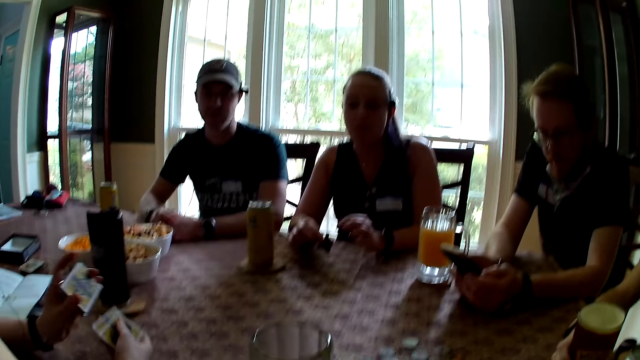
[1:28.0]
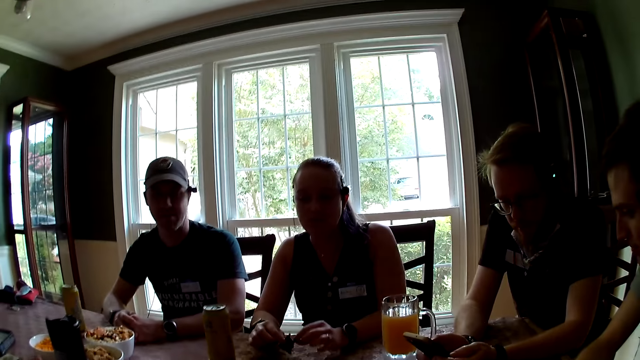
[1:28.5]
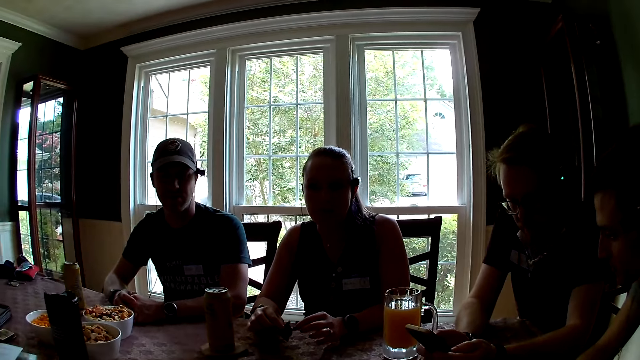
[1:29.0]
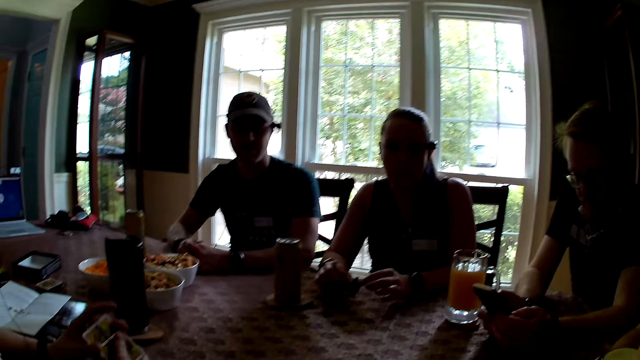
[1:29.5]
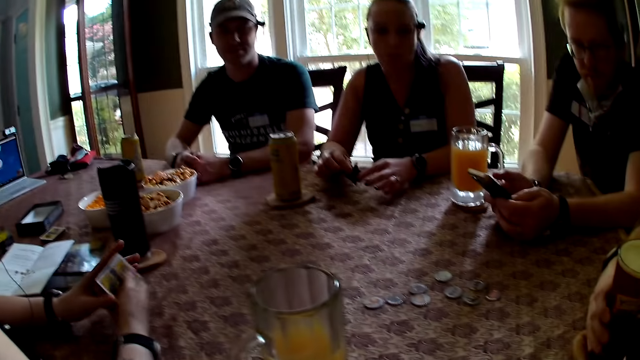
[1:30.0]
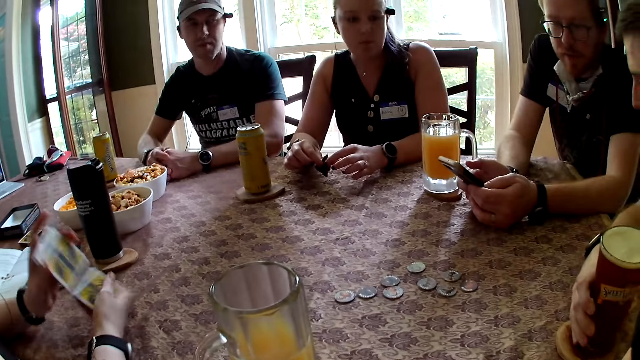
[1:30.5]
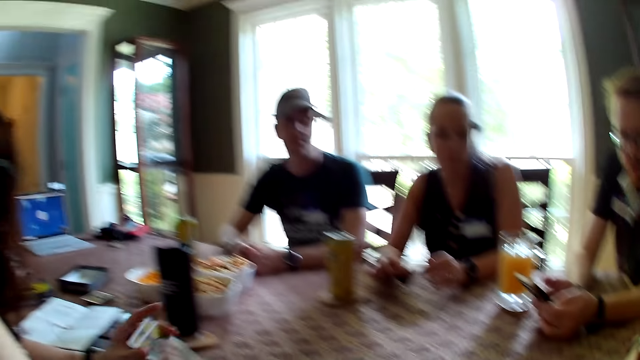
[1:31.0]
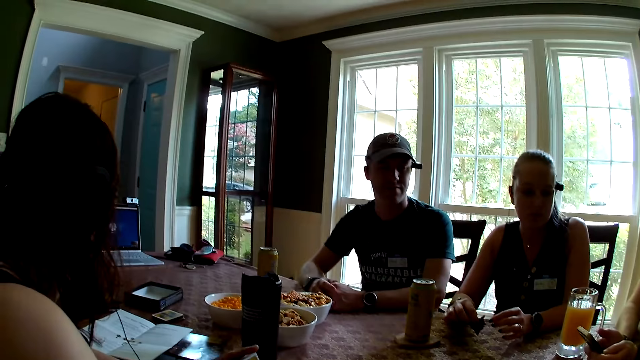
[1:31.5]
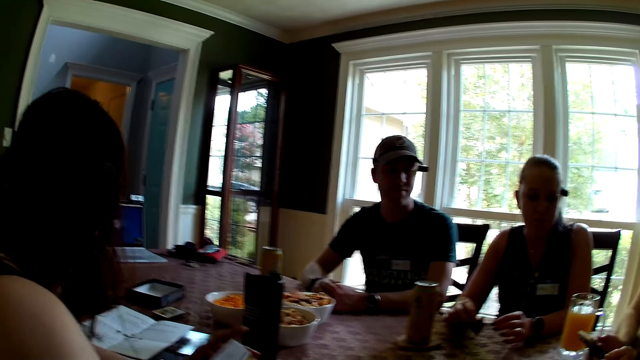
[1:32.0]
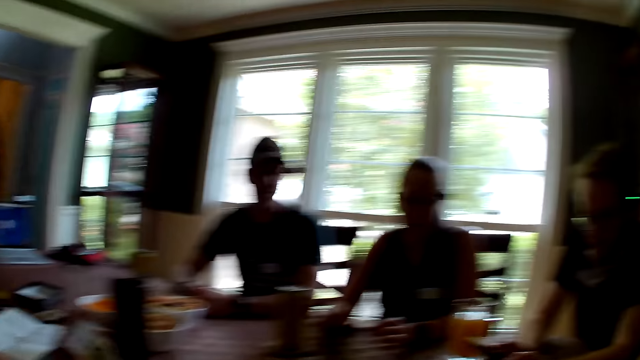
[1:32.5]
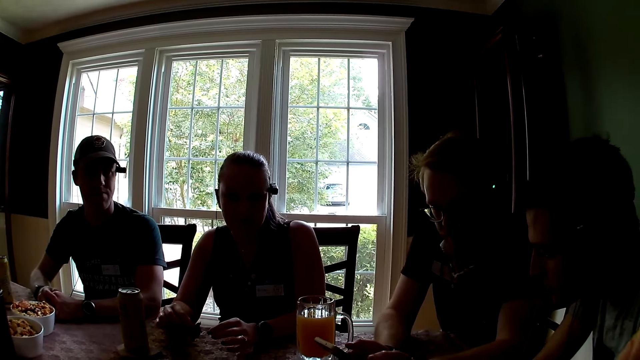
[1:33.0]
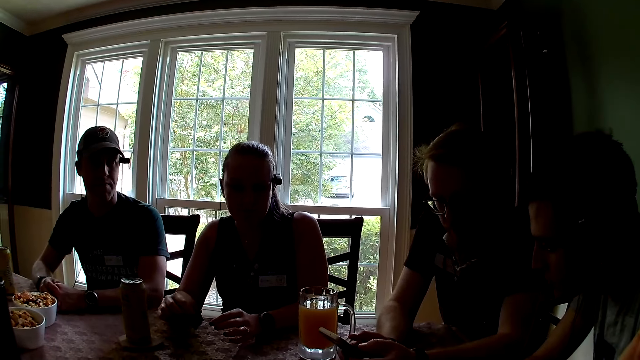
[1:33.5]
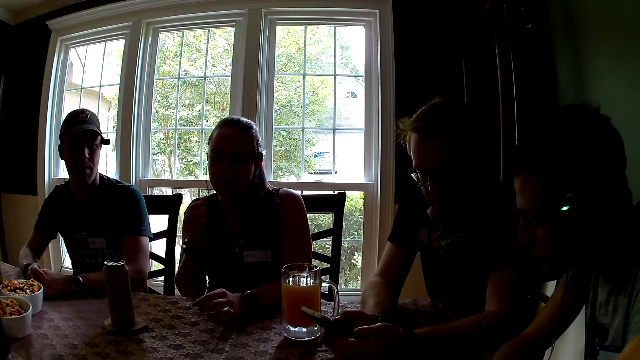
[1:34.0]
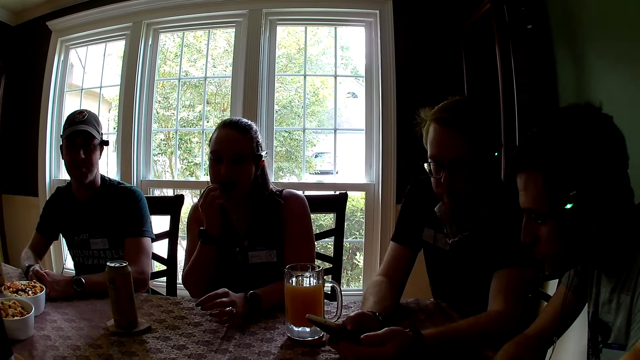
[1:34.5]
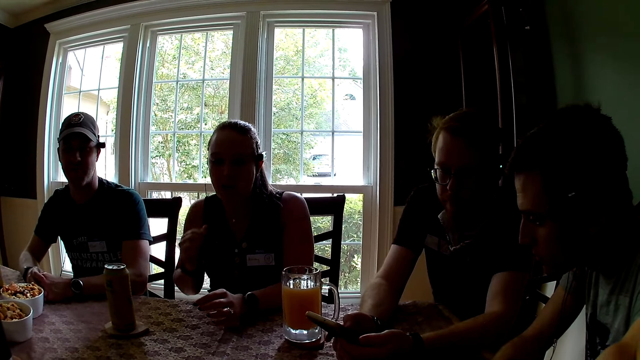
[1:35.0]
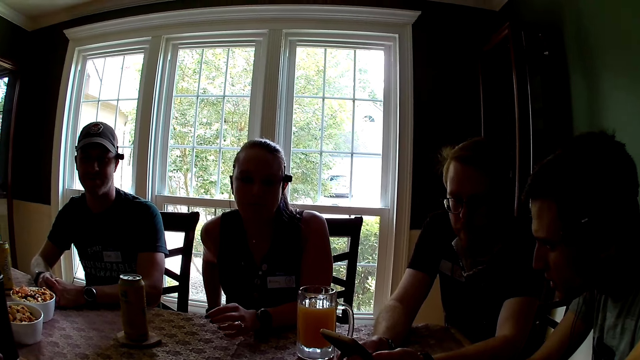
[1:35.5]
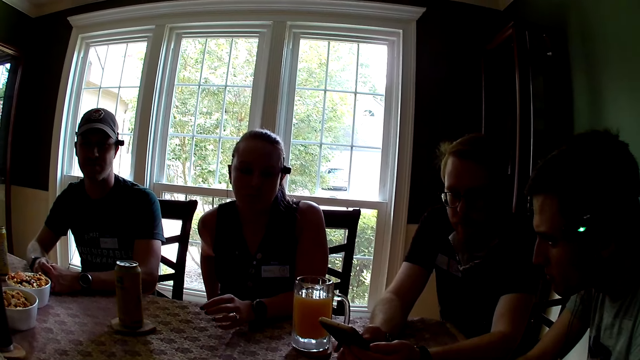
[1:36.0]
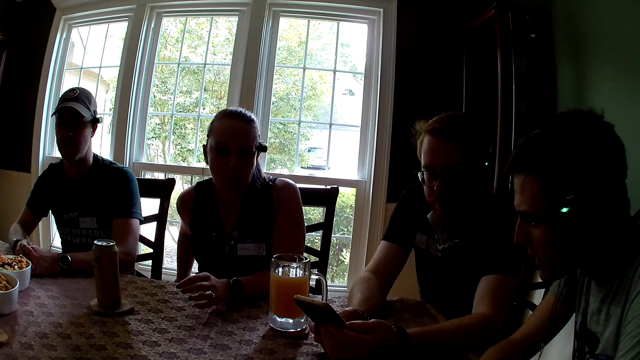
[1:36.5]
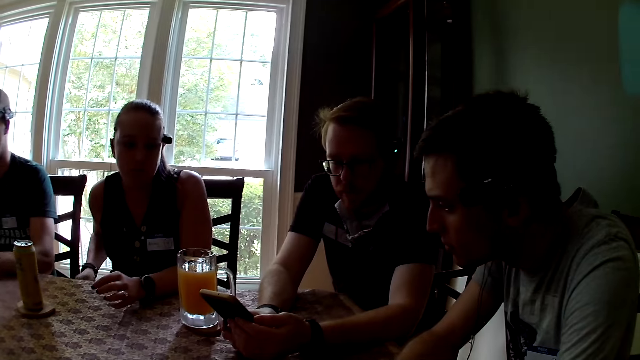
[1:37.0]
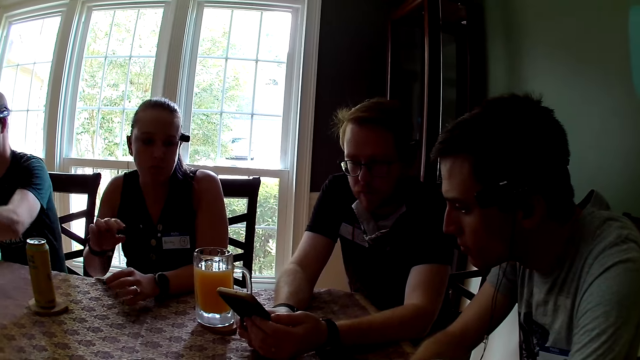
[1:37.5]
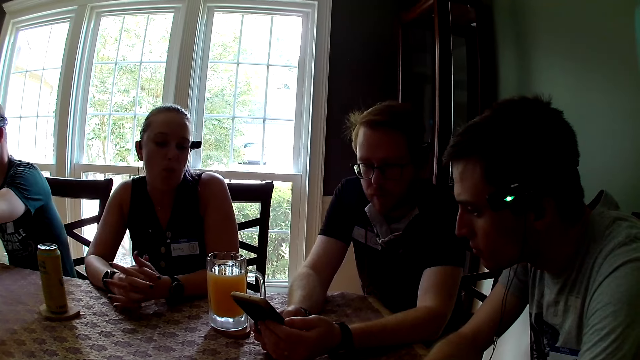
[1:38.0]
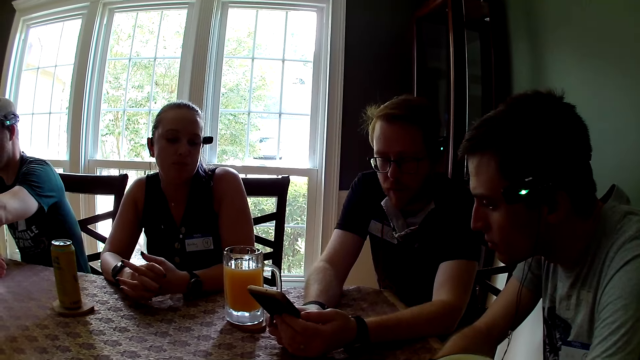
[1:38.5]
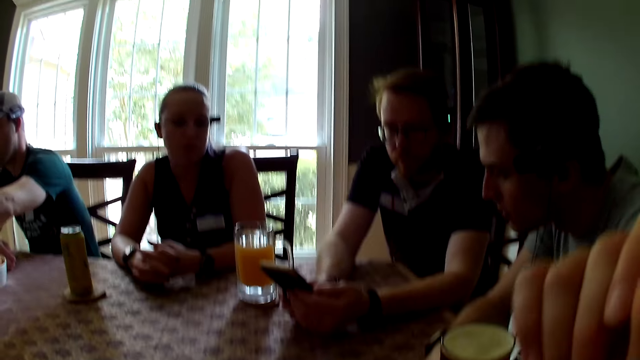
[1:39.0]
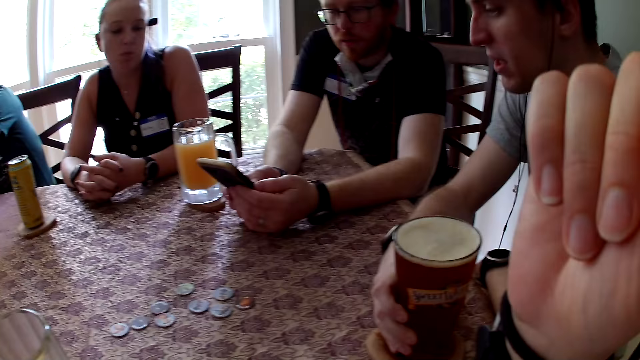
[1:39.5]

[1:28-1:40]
The woman holds the chocolate with both hands. The woman eats the chocolate with her right hand. A man looks at the phone. The woman places her right hand on the table. Another man picks chin chin from the plate on the table with his left hand.

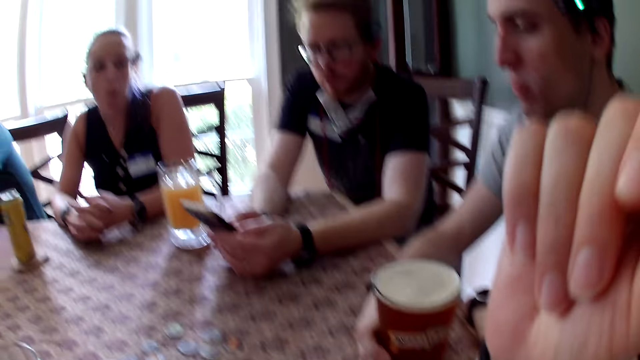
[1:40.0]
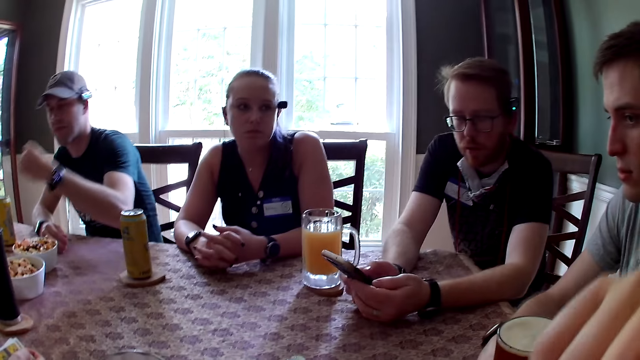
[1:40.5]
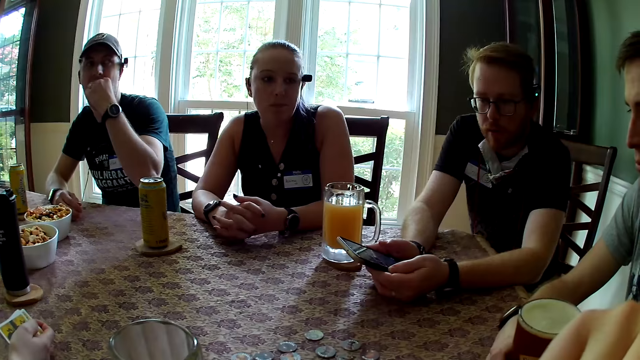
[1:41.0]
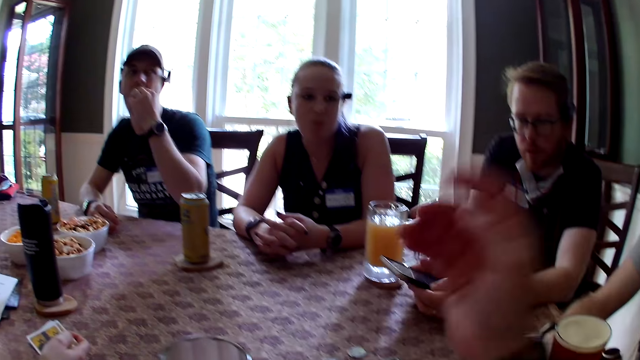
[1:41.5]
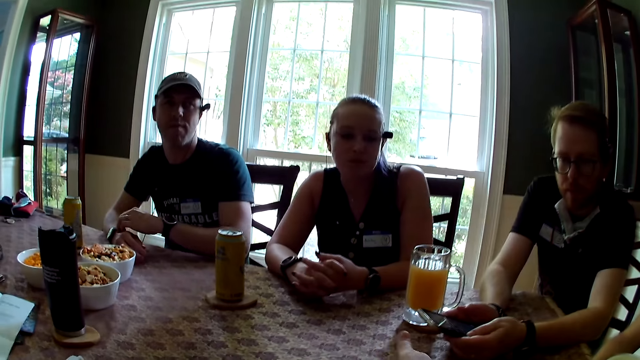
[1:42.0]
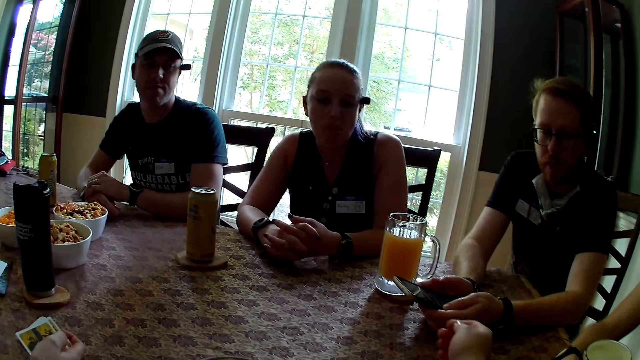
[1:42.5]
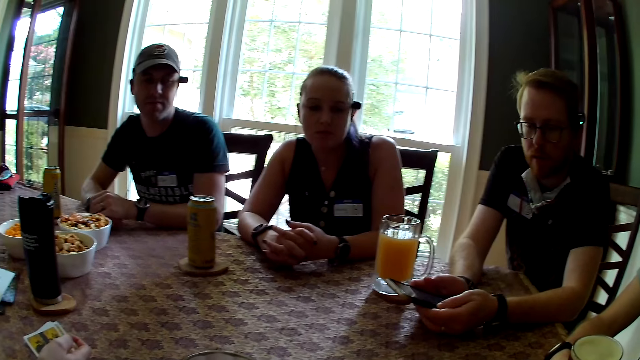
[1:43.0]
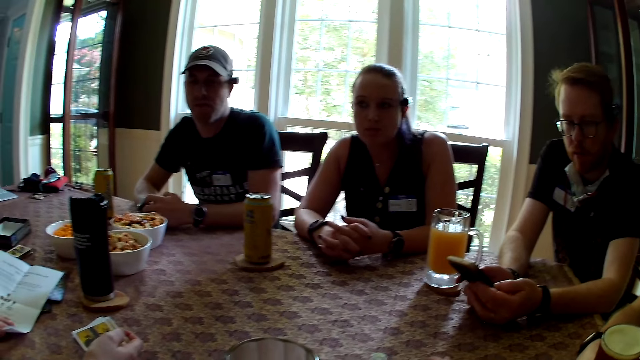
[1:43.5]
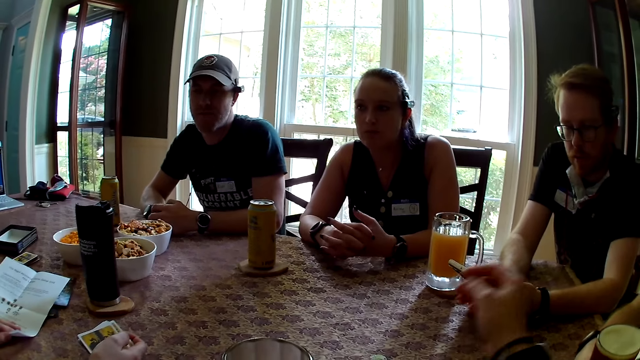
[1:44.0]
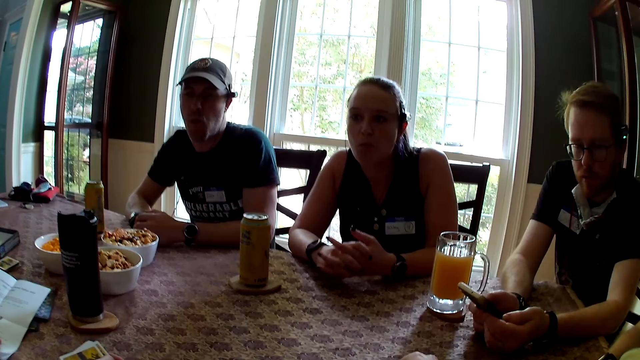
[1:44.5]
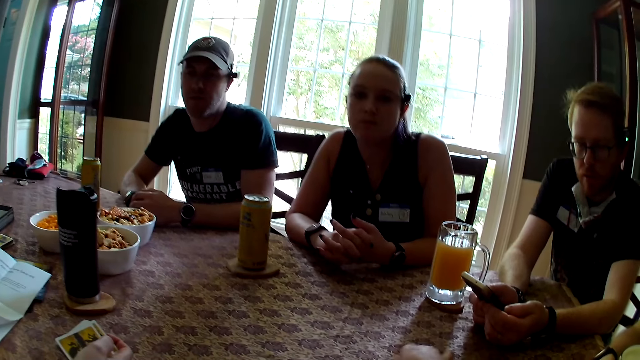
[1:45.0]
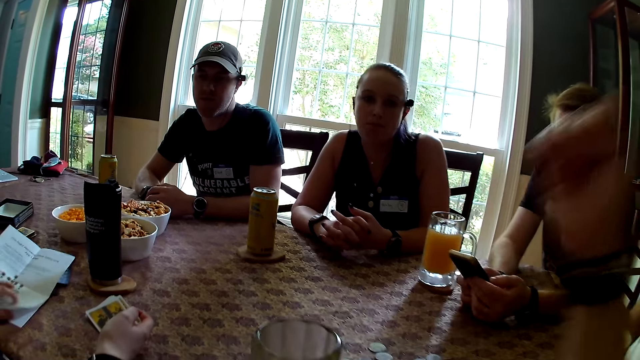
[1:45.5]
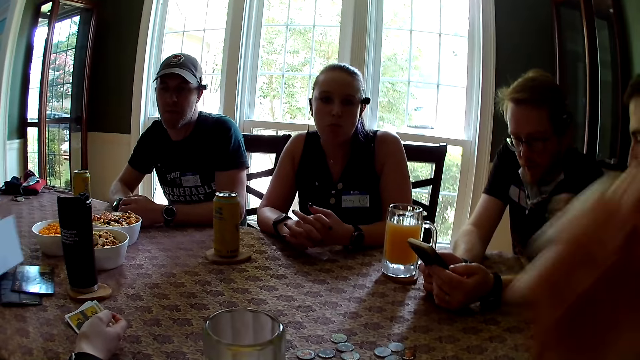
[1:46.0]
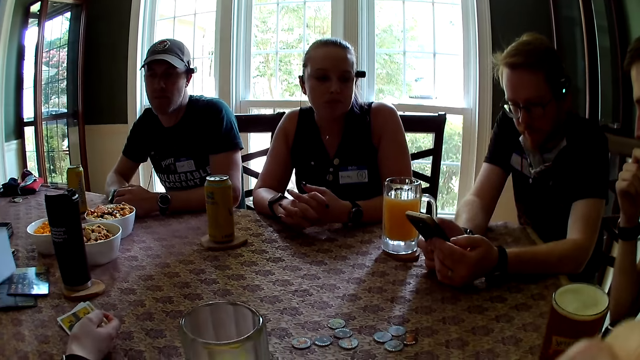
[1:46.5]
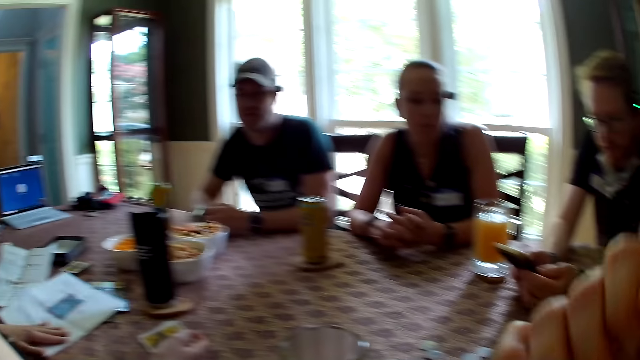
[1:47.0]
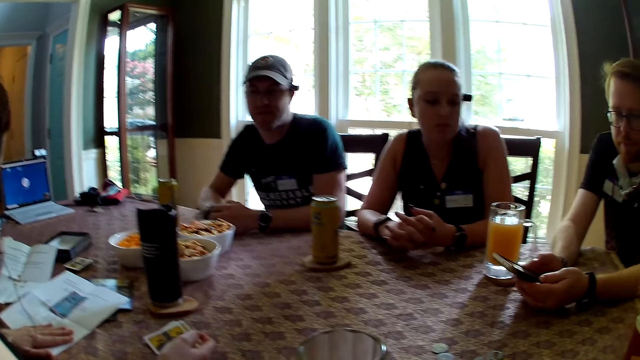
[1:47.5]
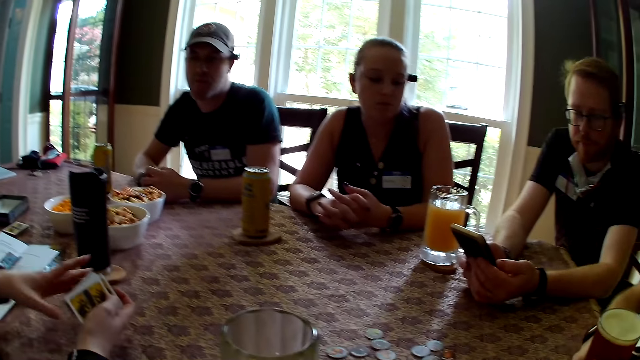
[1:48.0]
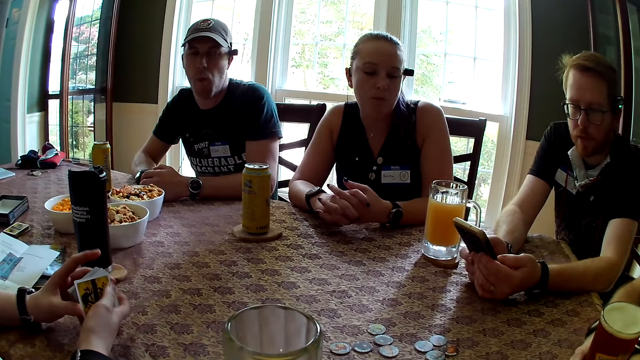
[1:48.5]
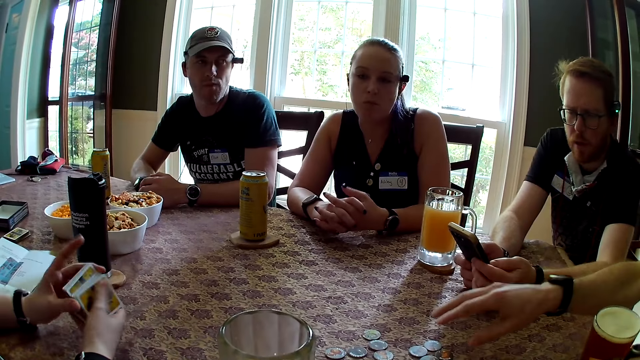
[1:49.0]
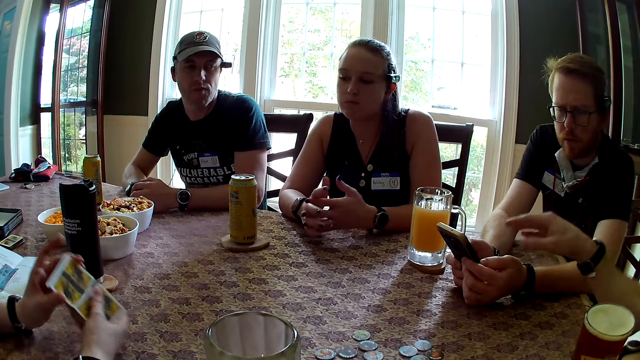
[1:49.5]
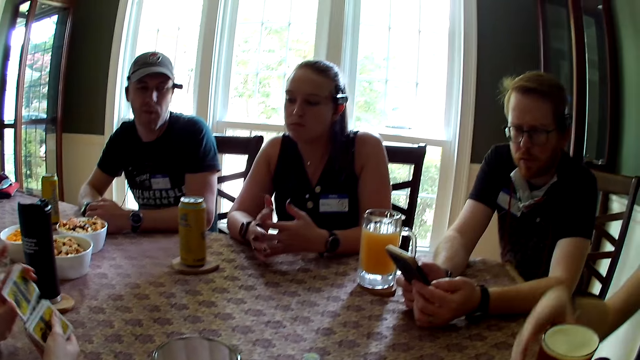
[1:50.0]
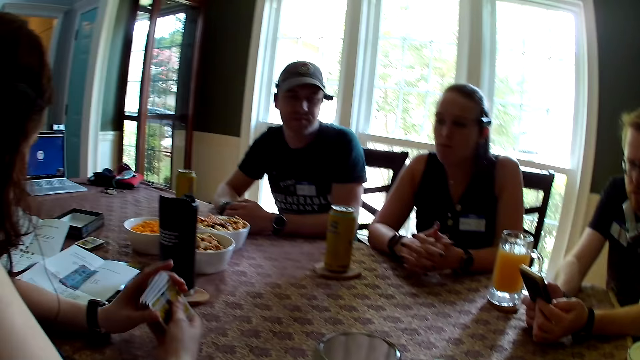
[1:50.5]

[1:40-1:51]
The man eats the chin chin in his left hand. The camera wearer interacts with another man. She adjusts the coin on the table with her right hand. The first man places his left hand on his right hand. The camera wearer pushes the werewolf tokens on the table. She adjusts the coin on the table with her right hand. She touches her face with her right hand. A woman flips a booklet on the table with her left hand. The other man presses the phone in his hands with his right hand. The camera wearer interacts with the other man. The woman adjusts the booklet on the table with her left hand. The woman holds the card in her right hand with both hands. The woman shuffles the cards with both hands. A man points at the werewolf tokens.
